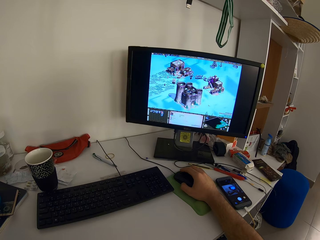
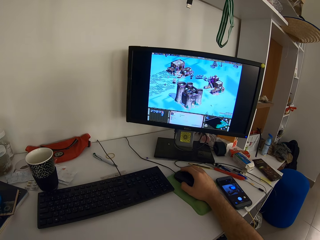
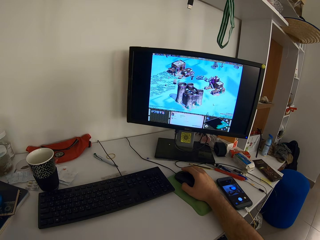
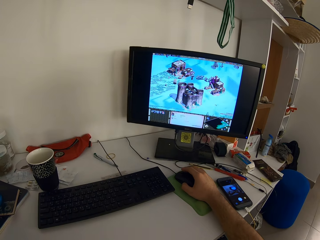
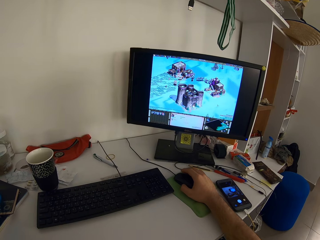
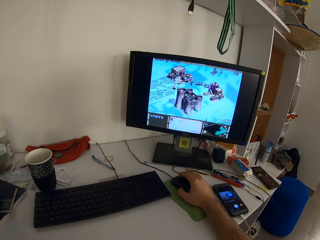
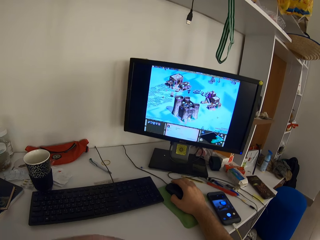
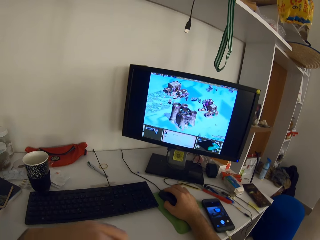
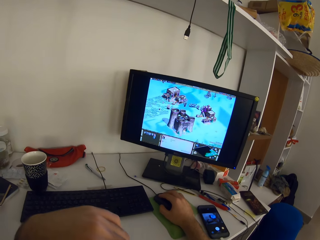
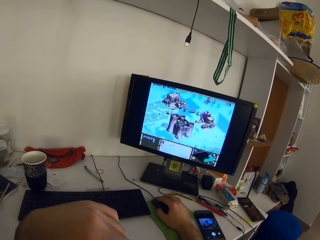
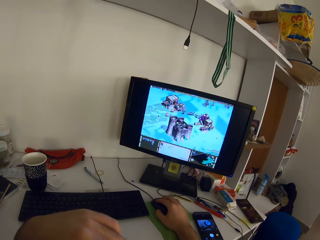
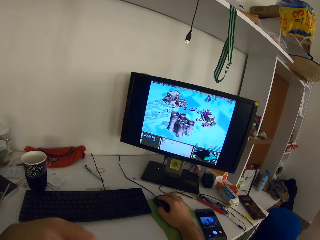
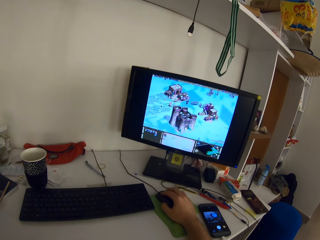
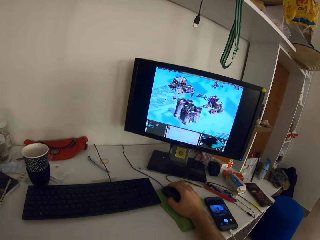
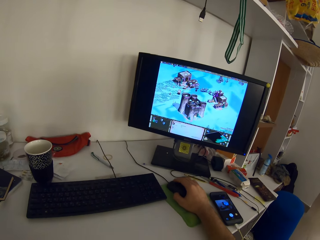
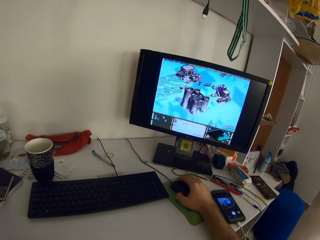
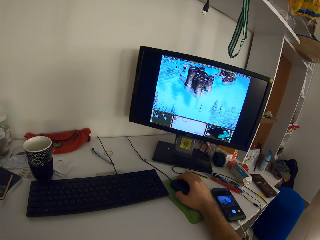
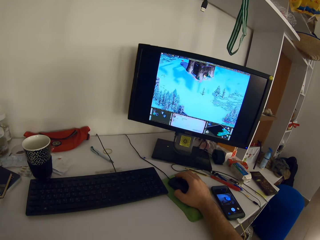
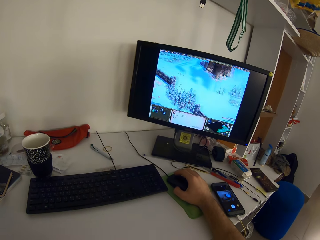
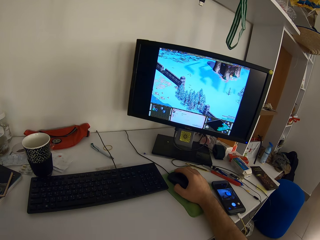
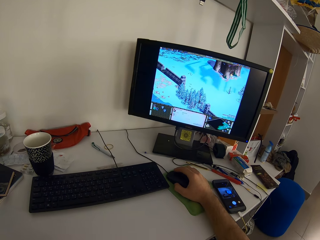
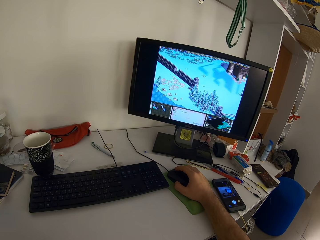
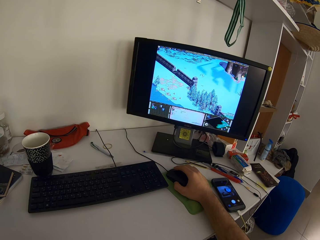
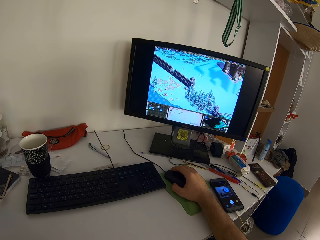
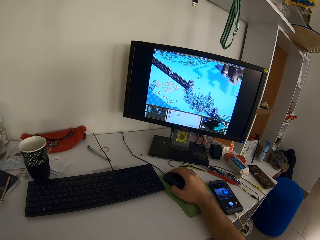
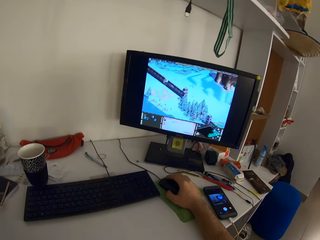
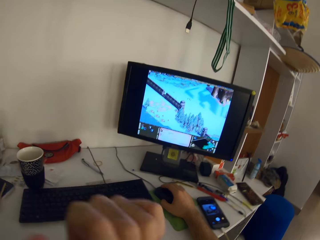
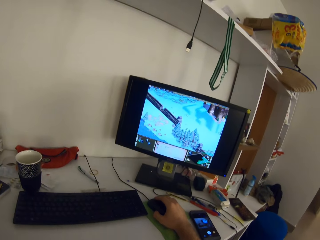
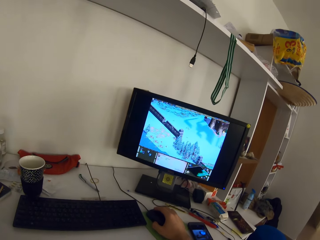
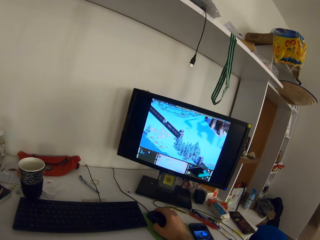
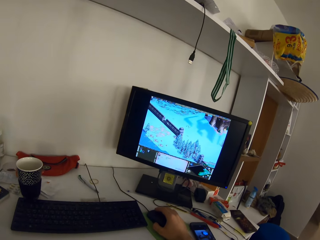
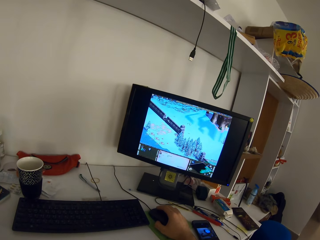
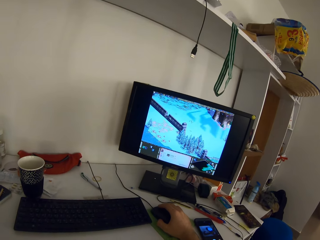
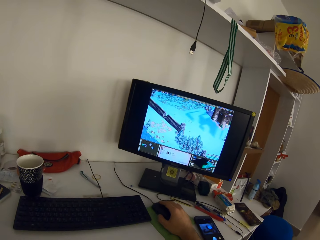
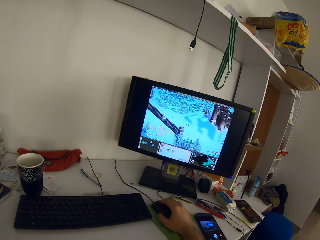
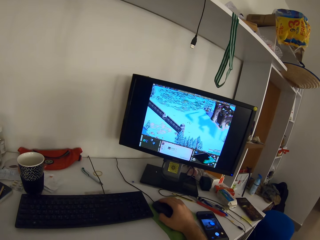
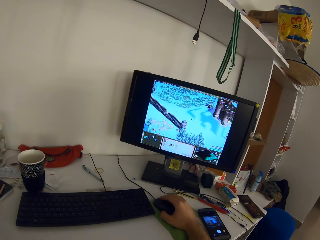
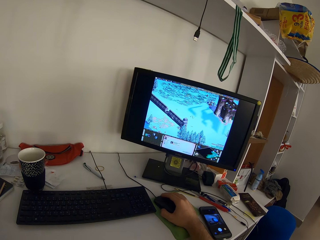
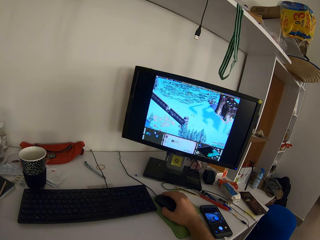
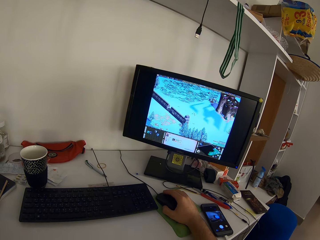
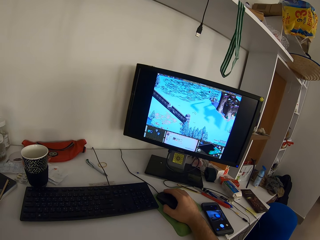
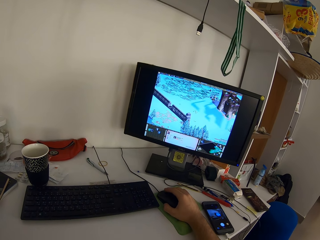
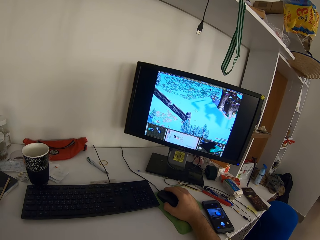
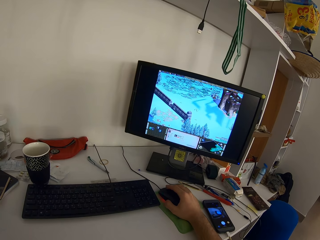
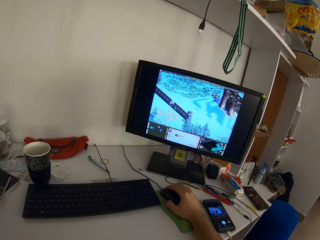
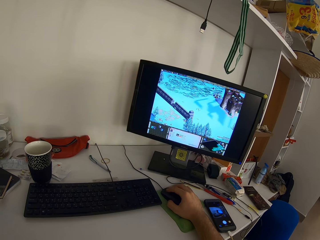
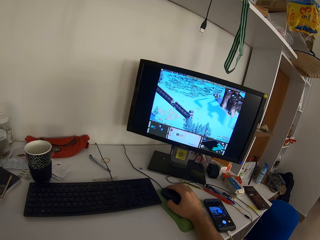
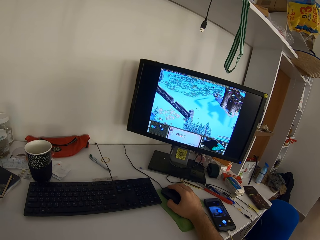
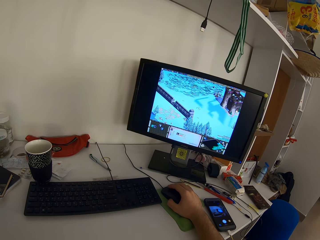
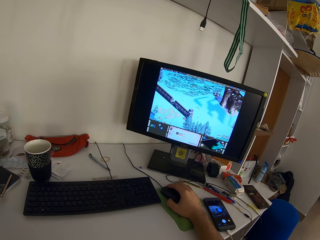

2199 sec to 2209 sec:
The camera wearer moves his left hand on a table. He moves his left hand from his chin. He plays a game on a monitor using a mouse.

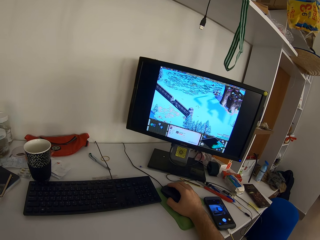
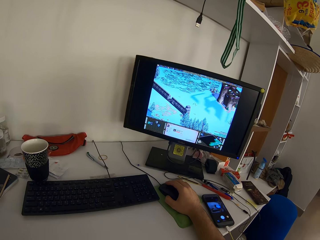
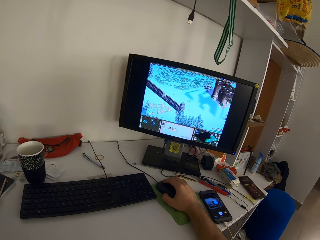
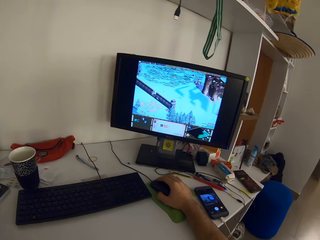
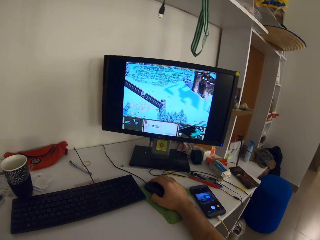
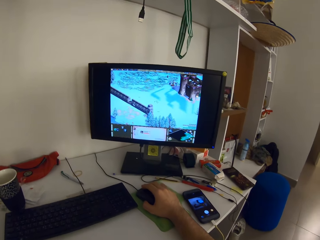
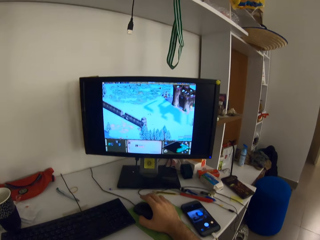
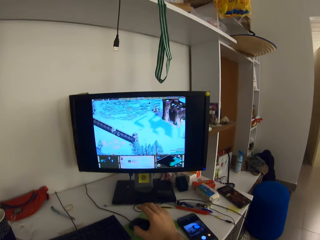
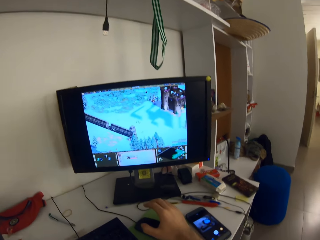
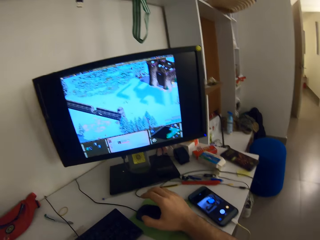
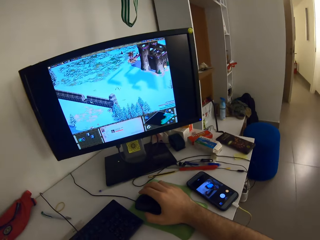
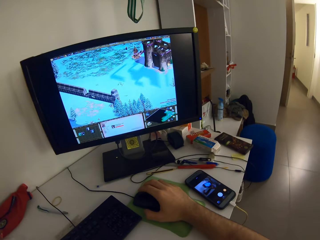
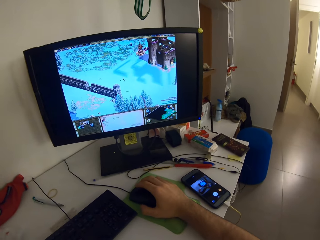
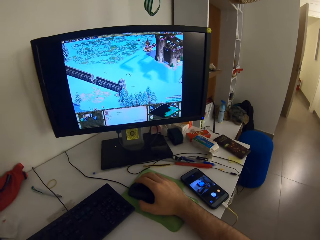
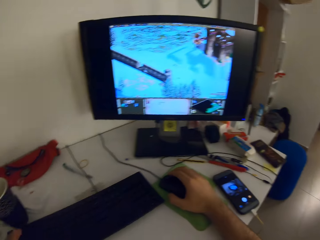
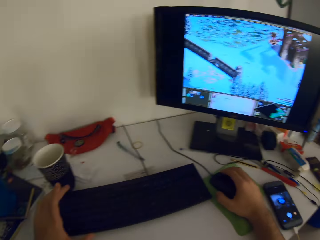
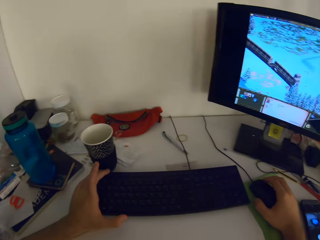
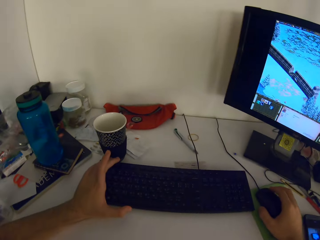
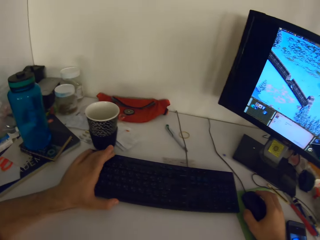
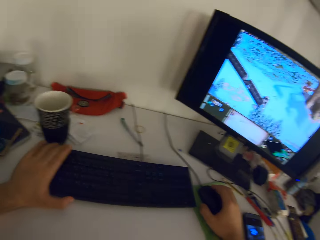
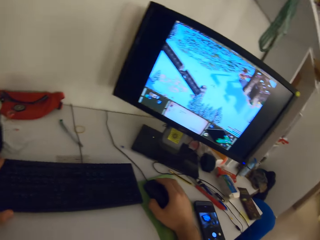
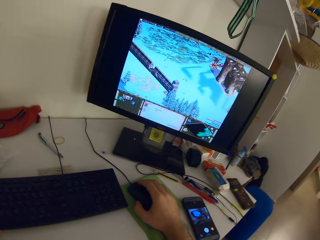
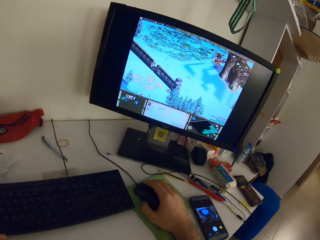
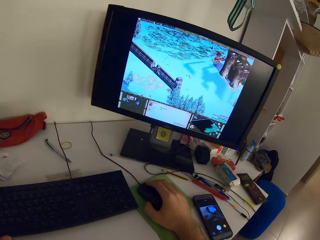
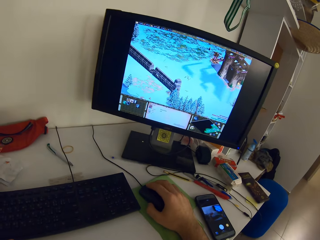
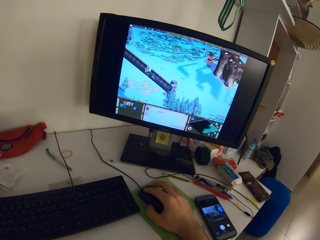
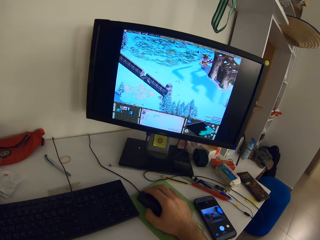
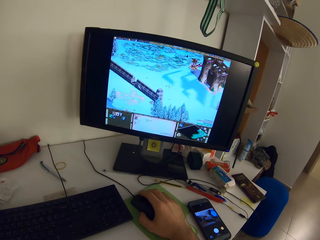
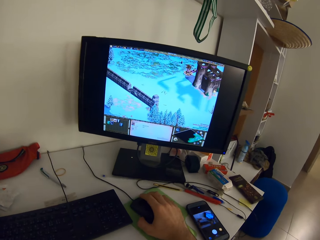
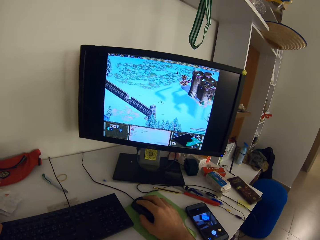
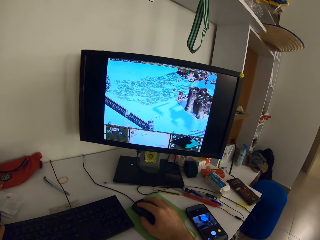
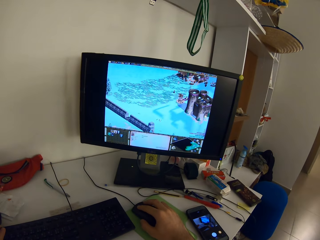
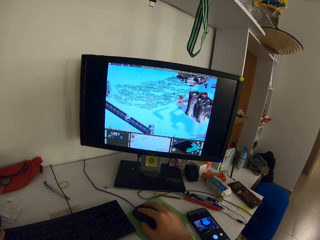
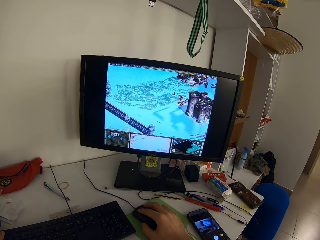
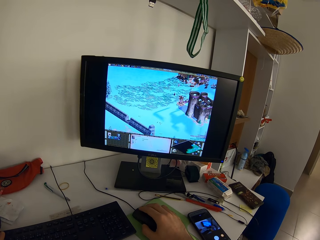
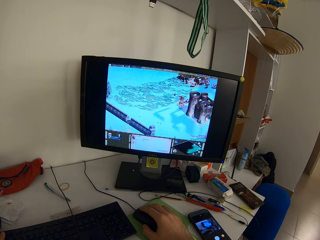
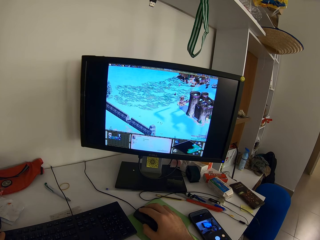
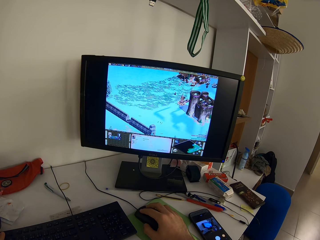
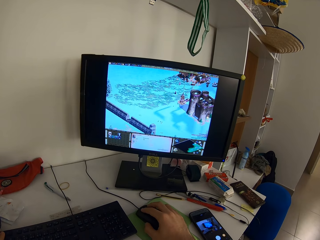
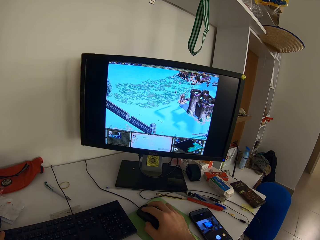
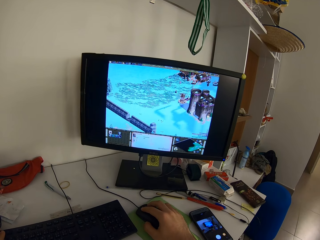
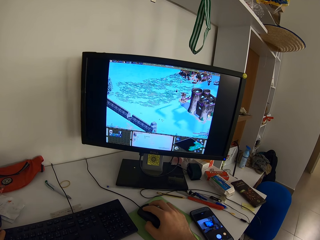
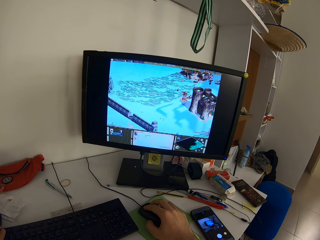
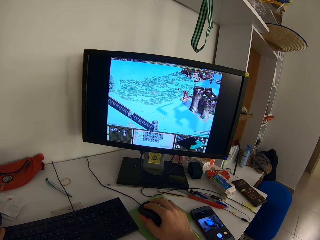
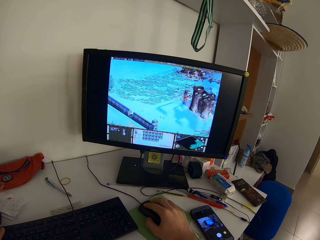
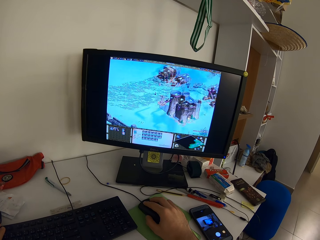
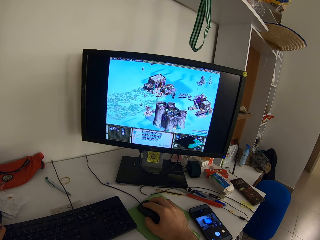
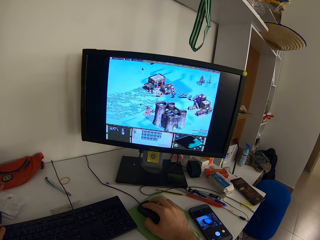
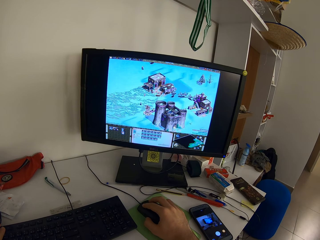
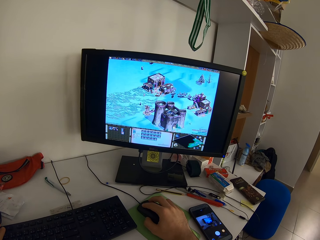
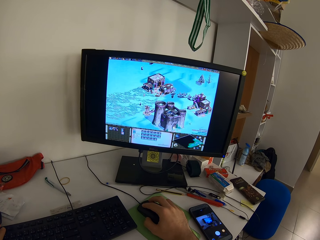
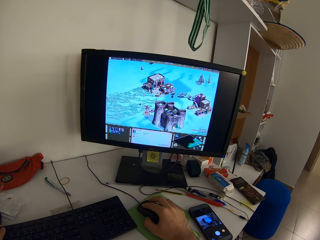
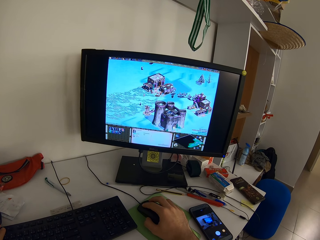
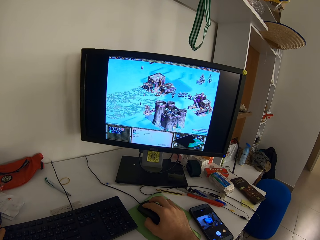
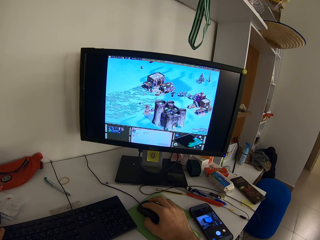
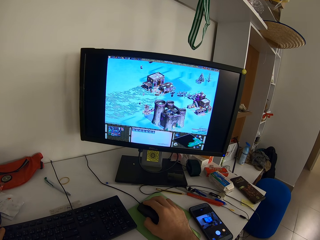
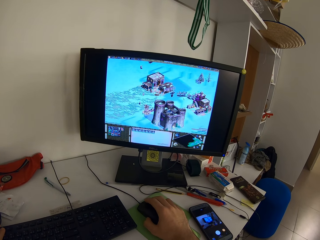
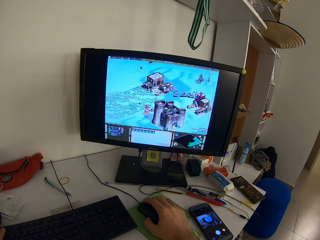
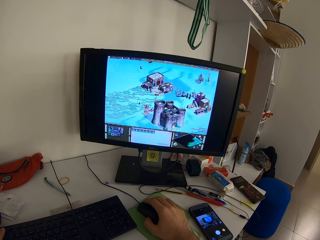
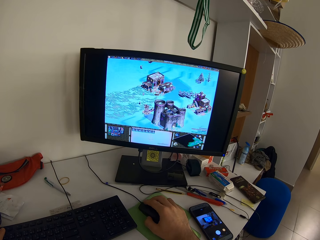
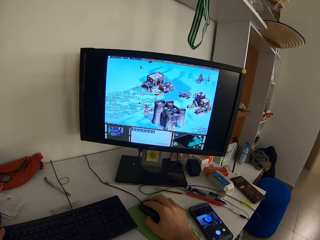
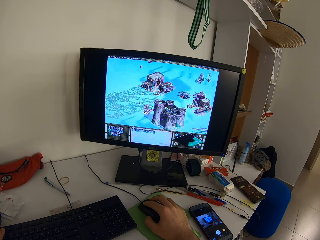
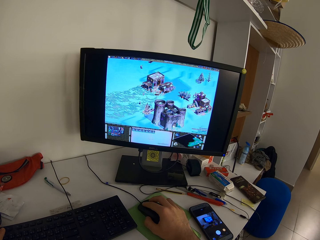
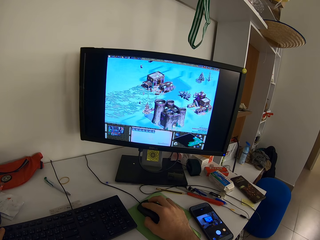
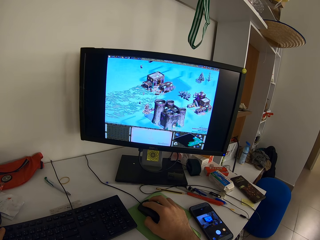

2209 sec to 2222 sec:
The camera wearer leans forward. He touches a keyboard with his left hand. He plays the game on the desktop with the mouse and the keyboard.
